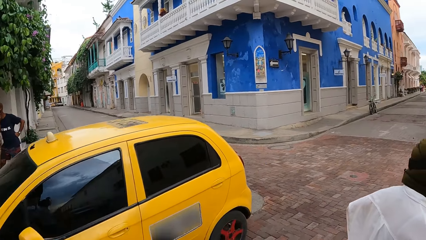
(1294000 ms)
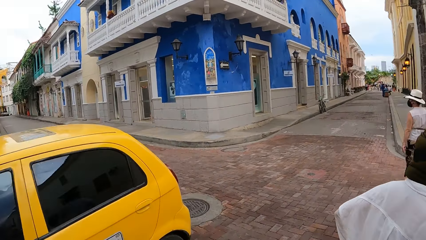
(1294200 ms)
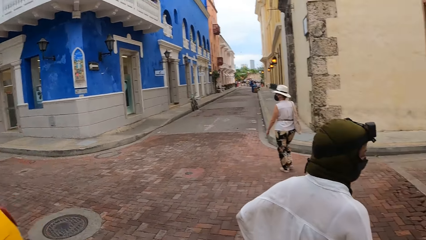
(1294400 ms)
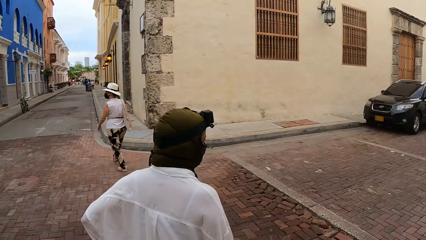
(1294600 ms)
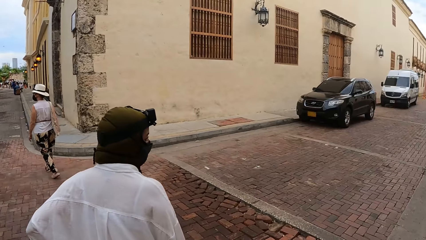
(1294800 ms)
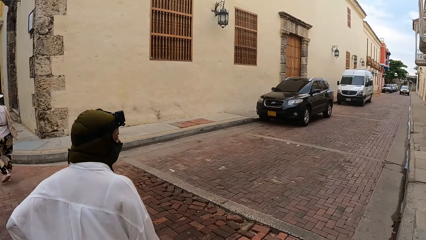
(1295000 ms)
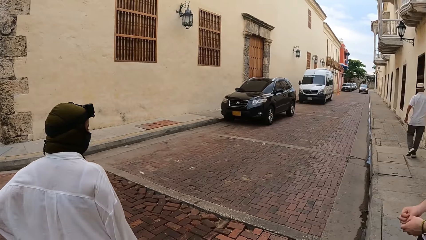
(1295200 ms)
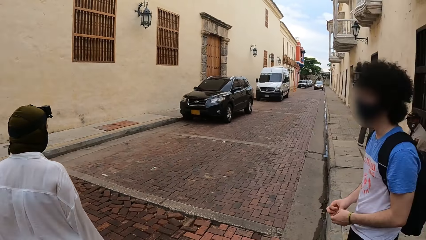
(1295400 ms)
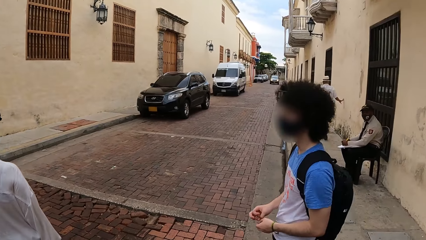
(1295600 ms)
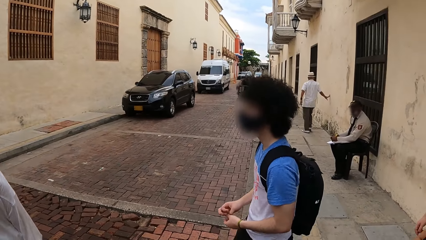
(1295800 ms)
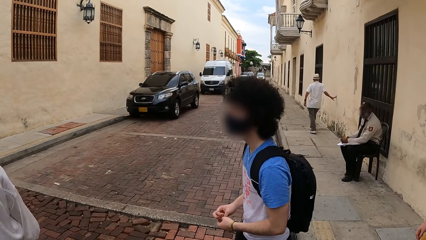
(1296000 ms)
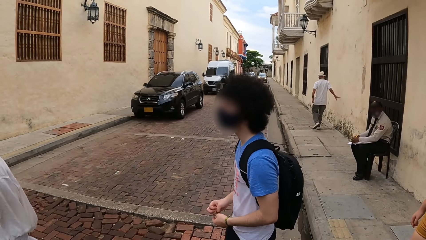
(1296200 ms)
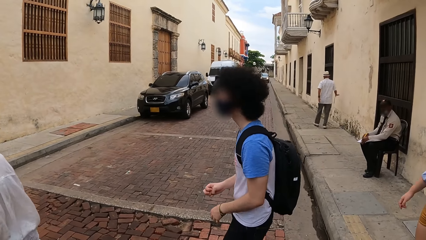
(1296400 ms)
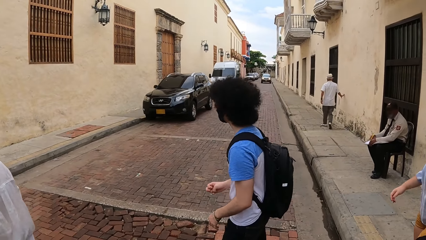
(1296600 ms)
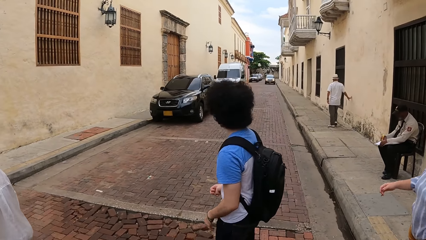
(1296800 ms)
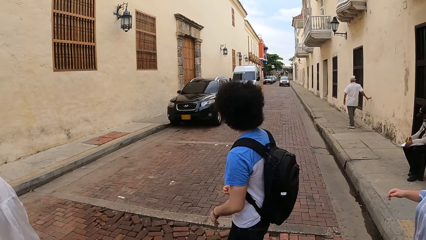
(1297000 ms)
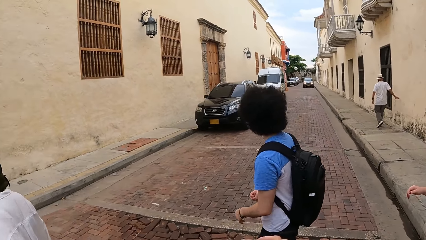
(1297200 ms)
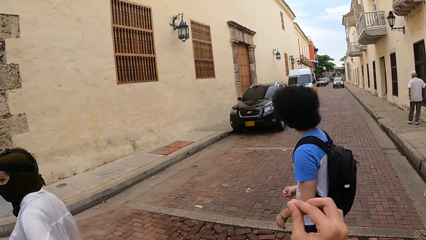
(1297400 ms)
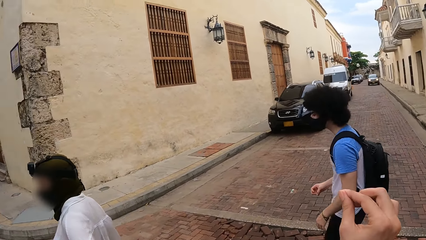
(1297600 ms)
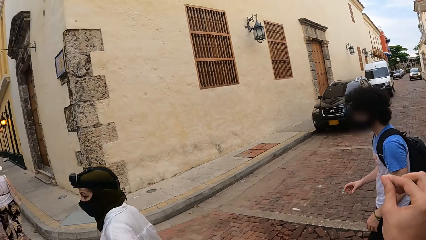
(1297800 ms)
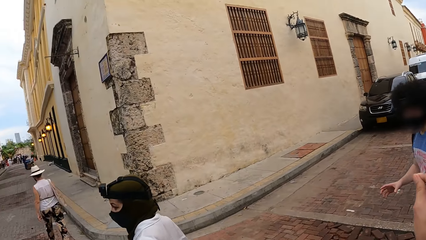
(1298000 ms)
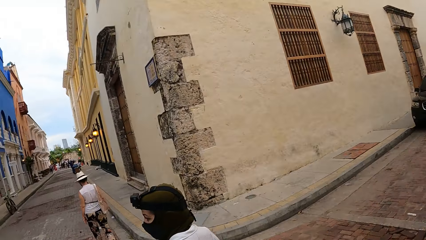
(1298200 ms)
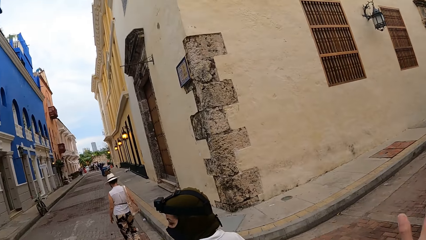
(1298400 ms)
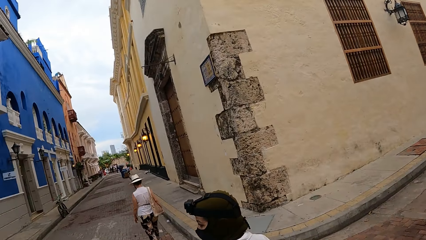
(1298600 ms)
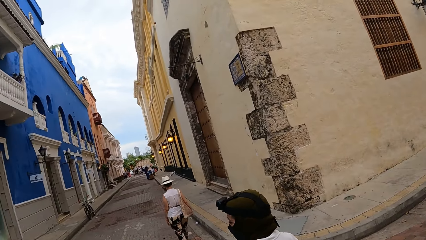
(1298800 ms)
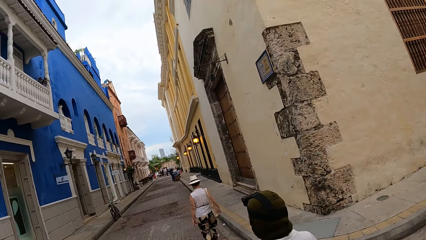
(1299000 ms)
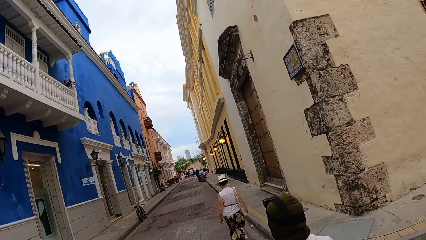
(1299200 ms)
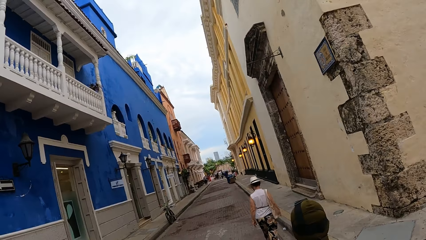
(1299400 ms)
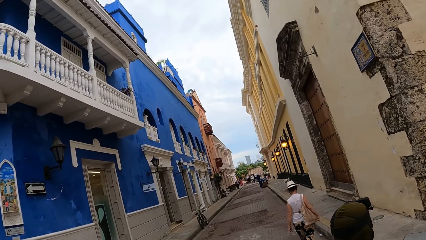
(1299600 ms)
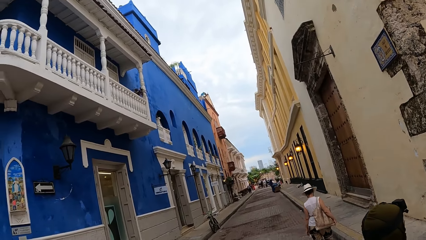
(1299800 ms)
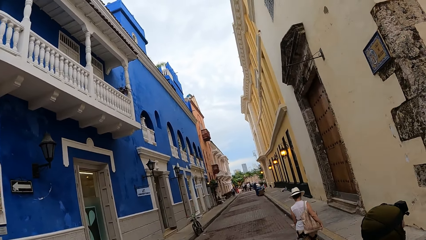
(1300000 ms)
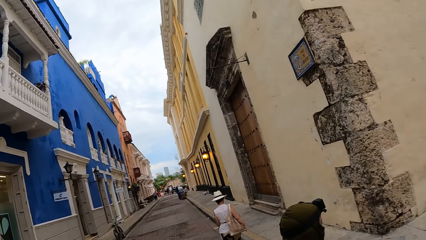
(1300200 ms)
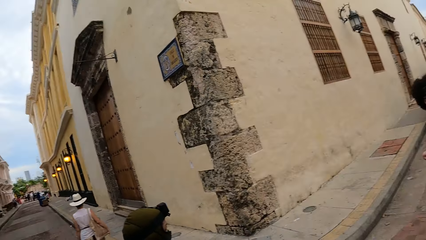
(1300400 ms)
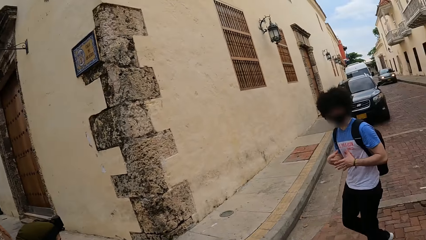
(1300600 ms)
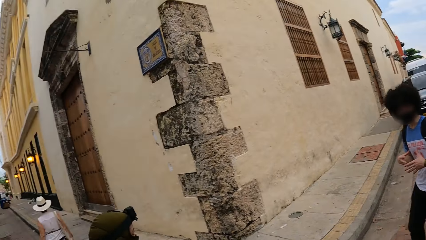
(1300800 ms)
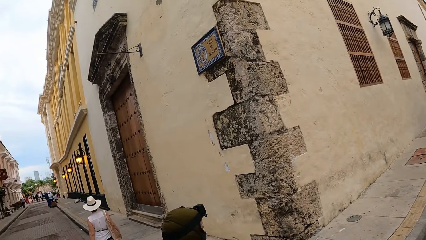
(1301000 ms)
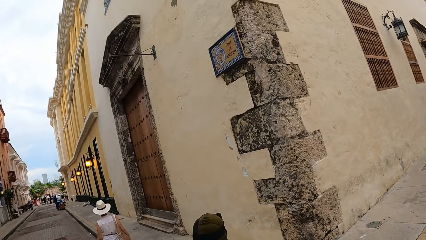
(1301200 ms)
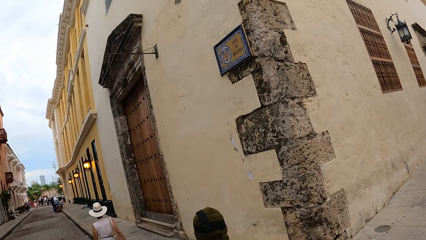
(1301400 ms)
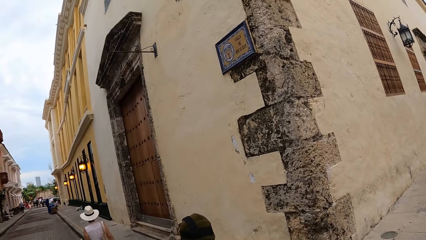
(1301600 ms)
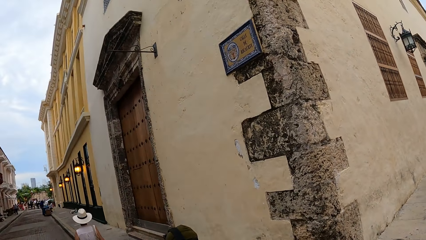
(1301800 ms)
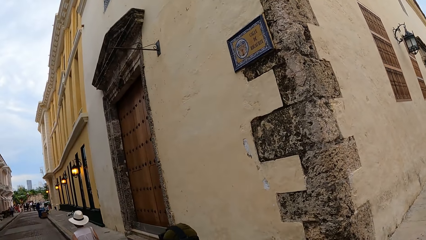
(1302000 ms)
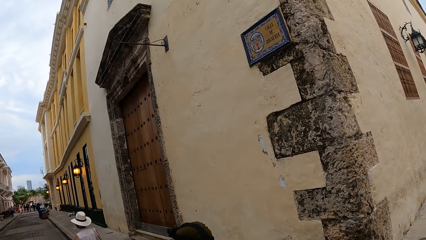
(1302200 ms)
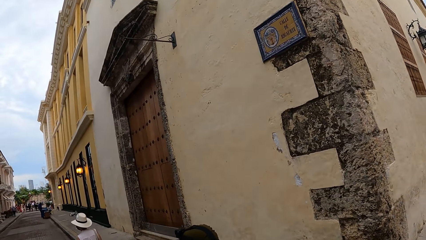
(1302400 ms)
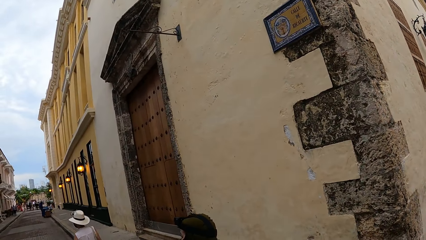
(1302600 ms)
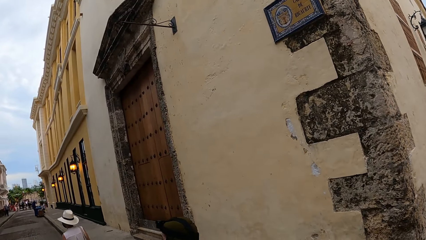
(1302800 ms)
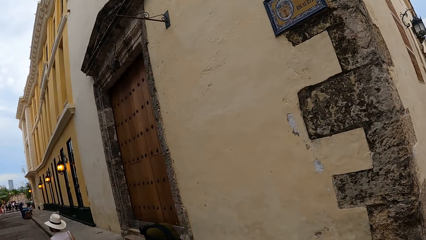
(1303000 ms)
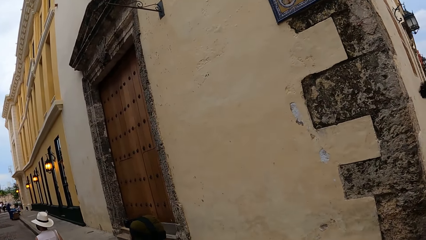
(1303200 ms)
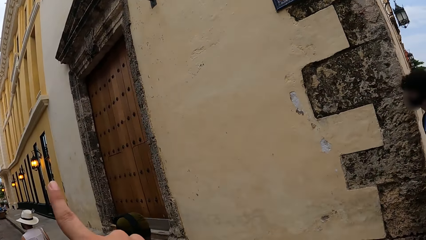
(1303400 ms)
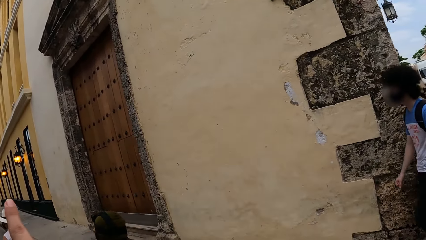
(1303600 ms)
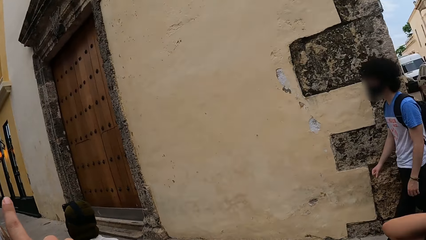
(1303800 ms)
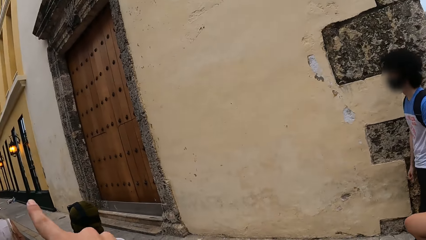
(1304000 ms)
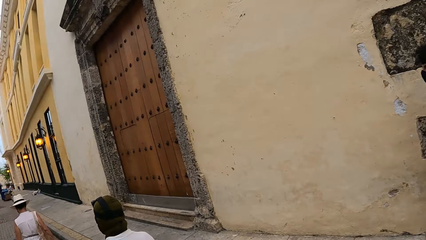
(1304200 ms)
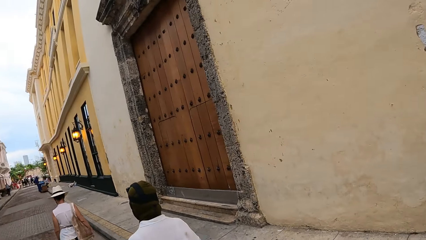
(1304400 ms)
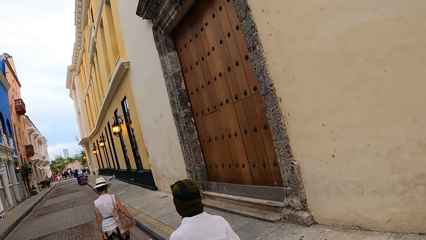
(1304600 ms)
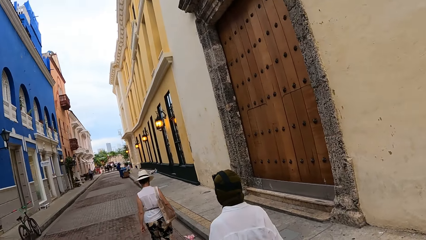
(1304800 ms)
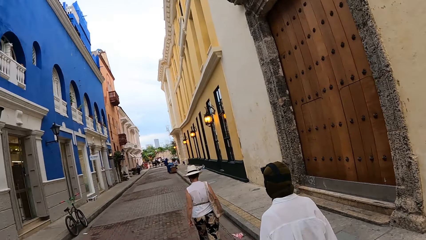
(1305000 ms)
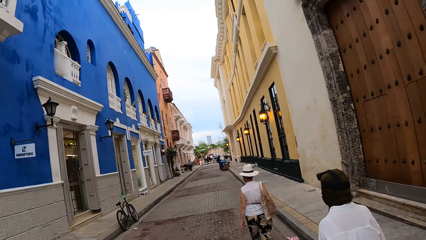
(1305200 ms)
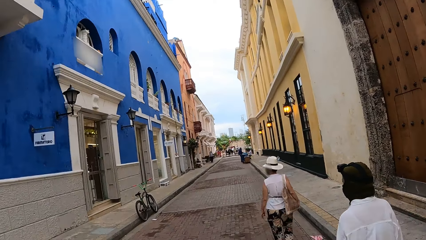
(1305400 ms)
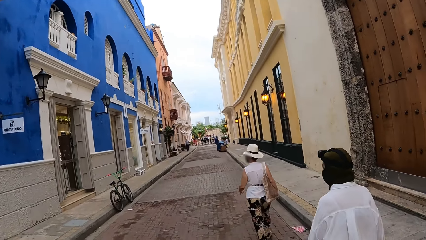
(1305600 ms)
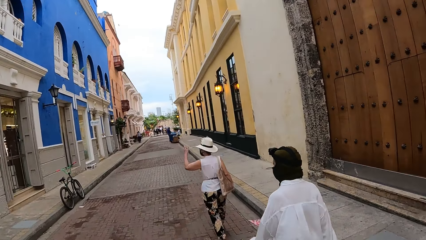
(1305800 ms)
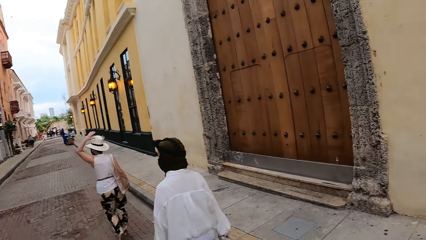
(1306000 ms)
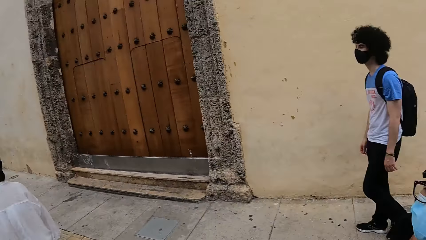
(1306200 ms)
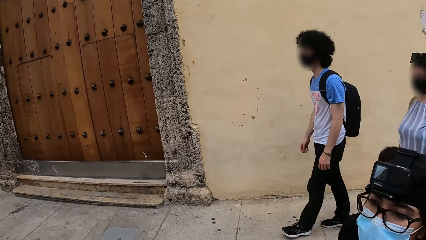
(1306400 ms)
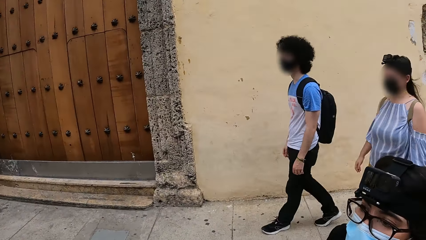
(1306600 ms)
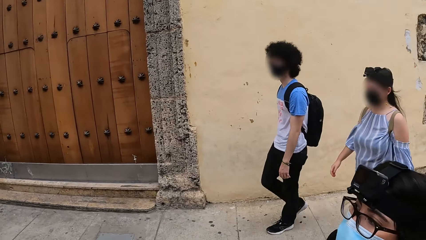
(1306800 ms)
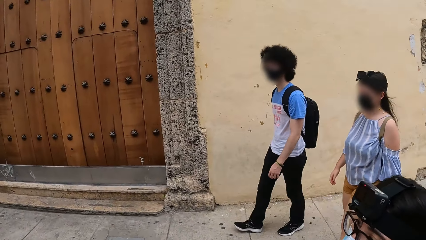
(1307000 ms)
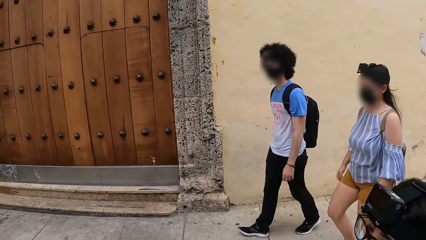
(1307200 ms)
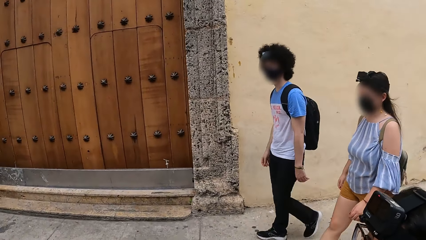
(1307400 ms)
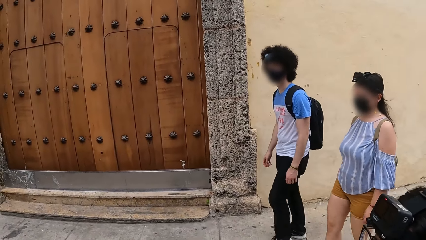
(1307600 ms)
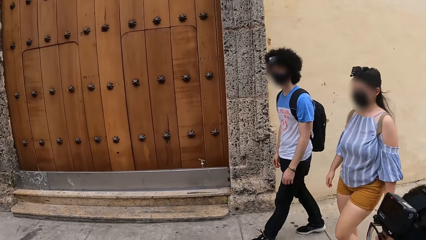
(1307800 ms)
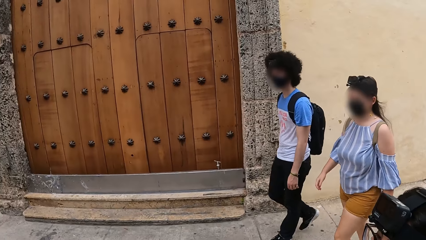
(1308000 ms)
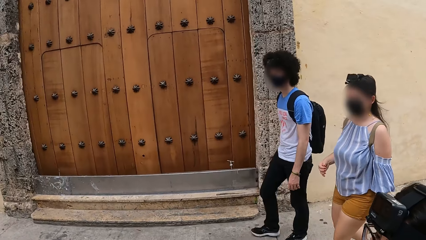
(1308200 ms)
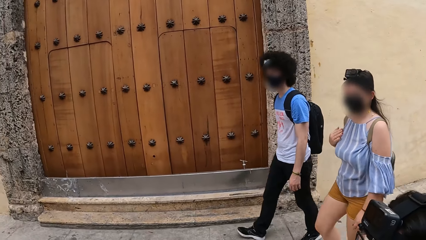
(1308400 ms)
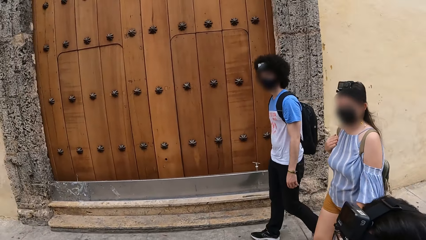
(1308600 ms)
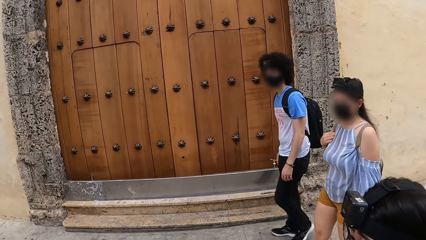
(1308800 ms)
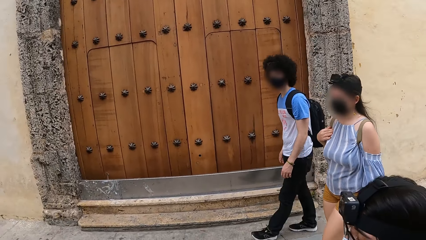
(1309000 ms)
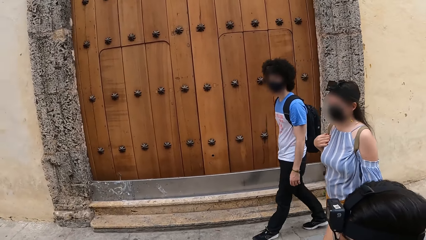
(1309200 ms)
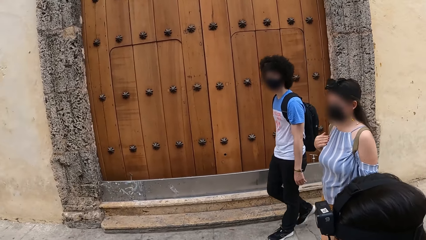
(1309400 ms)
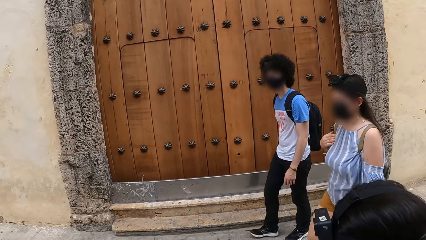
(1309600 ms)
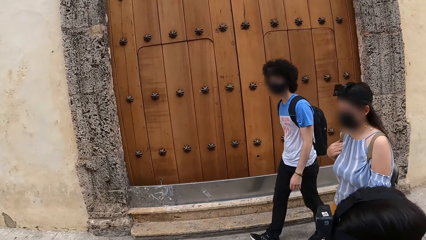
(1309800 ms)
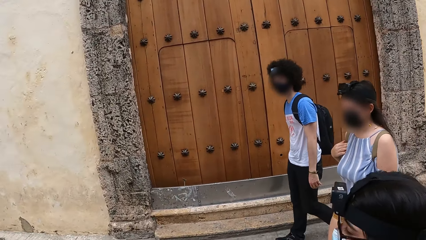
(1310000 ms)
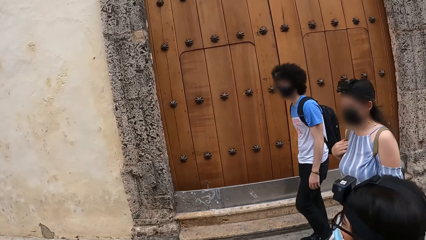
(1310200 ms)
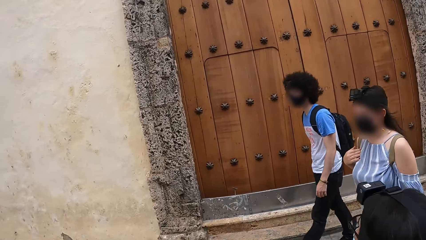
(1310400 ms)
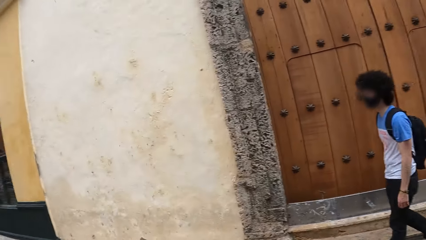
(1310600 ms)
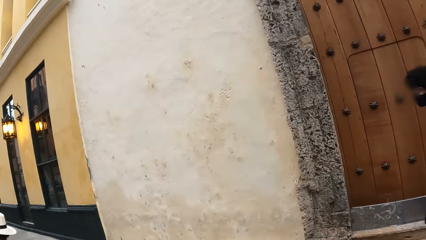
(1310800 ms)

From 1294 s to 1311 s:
The camera wearer crosses the road. They sway a hand. They cross the road. They walk on the street sidewalk. They lift the left hand. They walk on the street sidewalk. They converse with a person. They converse with another person.
